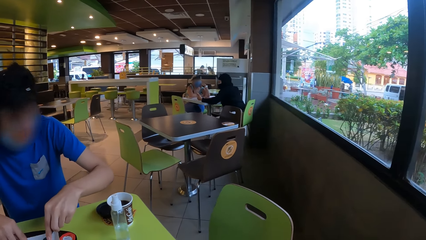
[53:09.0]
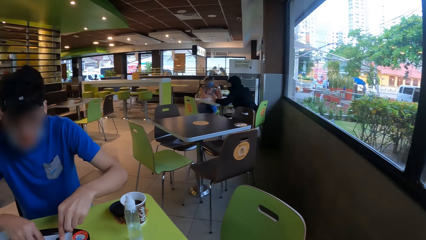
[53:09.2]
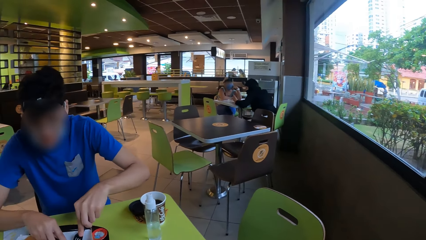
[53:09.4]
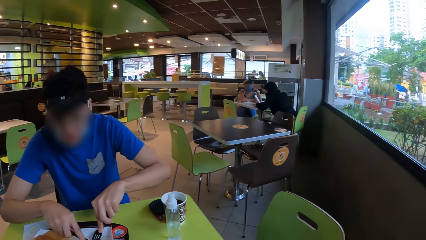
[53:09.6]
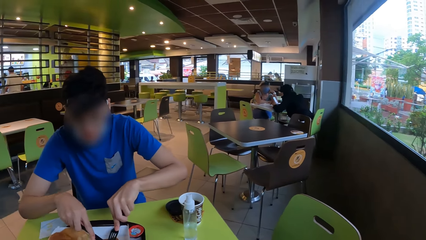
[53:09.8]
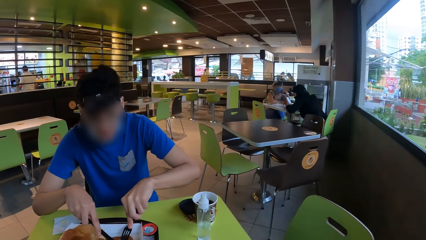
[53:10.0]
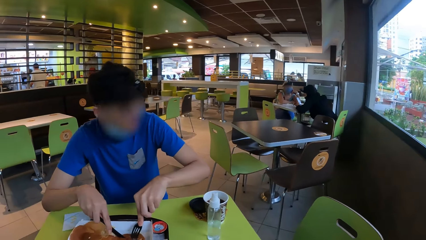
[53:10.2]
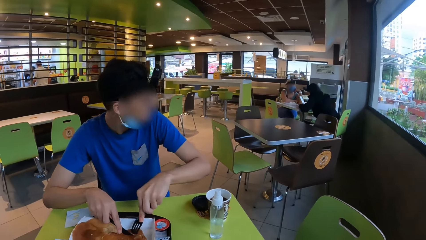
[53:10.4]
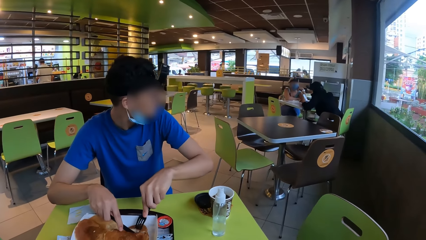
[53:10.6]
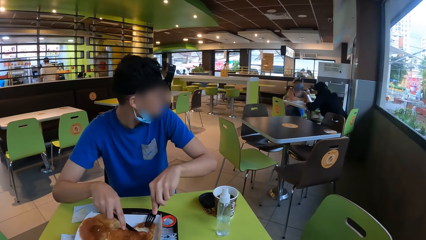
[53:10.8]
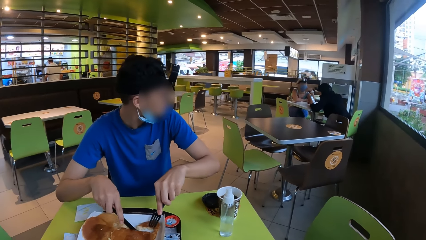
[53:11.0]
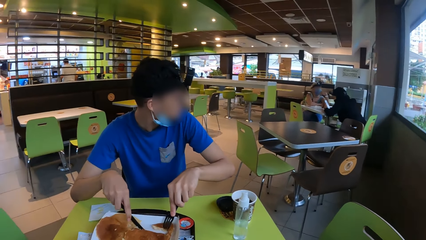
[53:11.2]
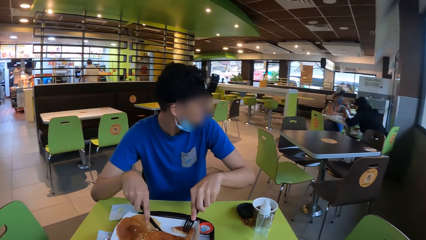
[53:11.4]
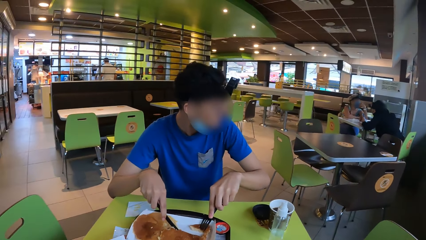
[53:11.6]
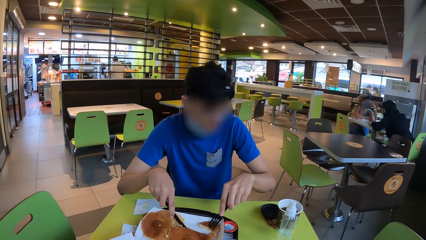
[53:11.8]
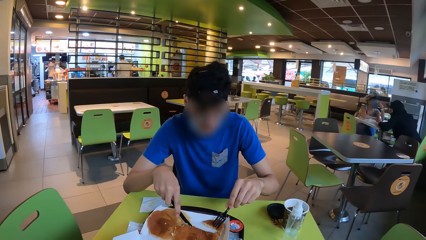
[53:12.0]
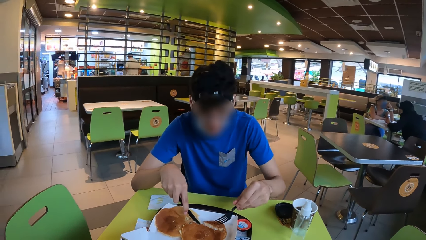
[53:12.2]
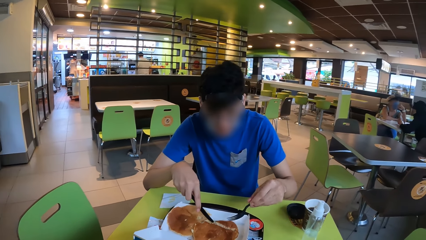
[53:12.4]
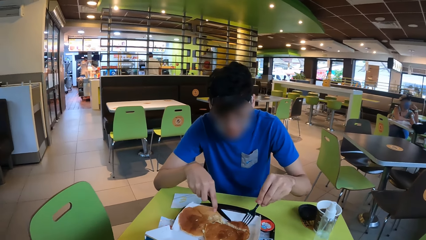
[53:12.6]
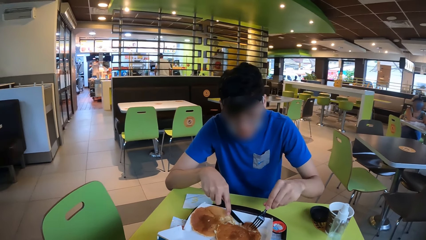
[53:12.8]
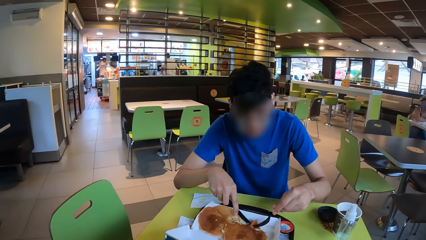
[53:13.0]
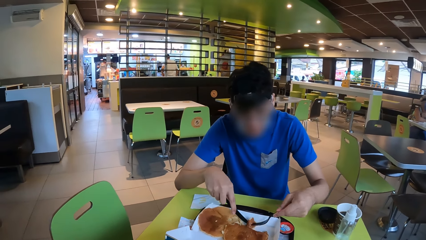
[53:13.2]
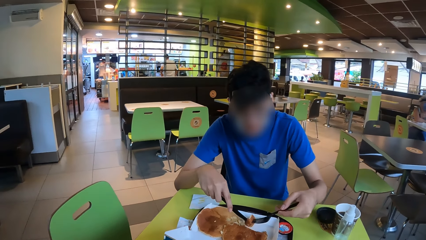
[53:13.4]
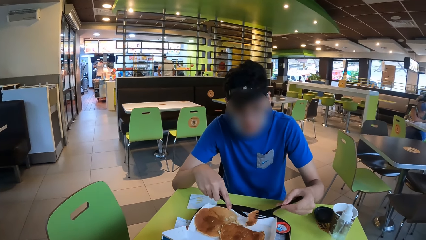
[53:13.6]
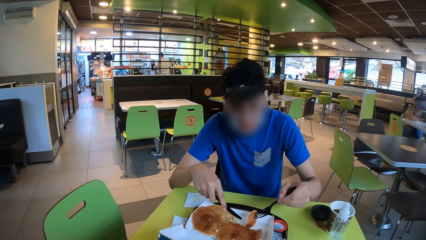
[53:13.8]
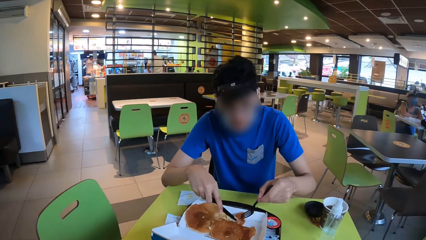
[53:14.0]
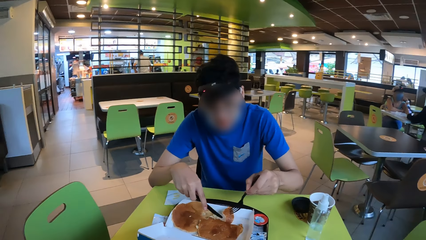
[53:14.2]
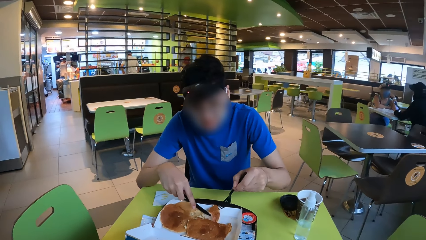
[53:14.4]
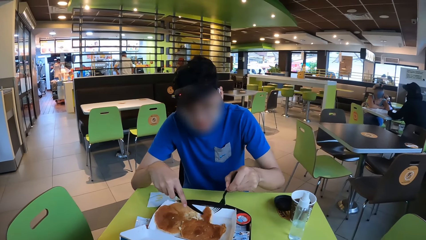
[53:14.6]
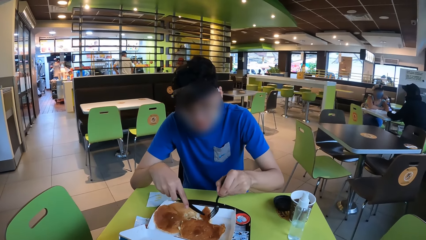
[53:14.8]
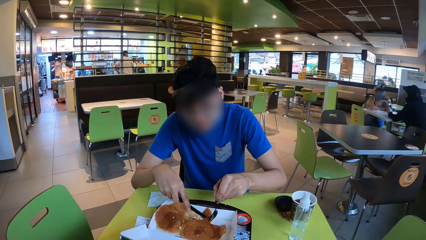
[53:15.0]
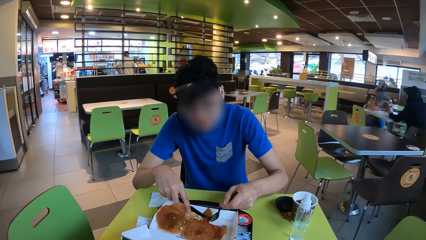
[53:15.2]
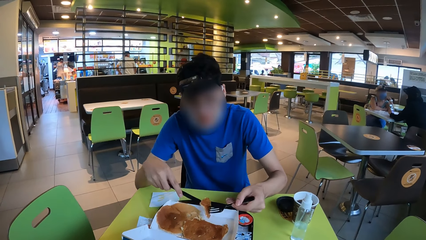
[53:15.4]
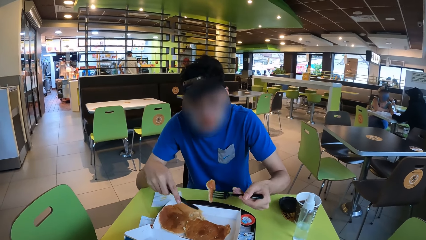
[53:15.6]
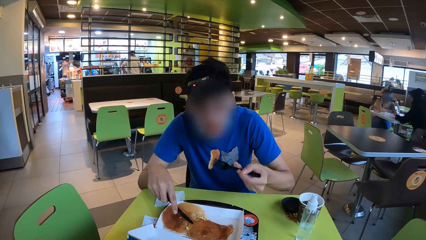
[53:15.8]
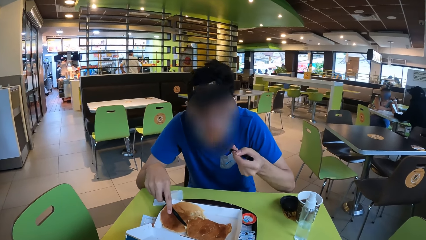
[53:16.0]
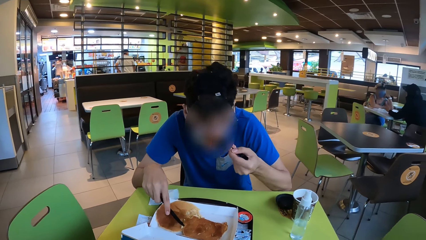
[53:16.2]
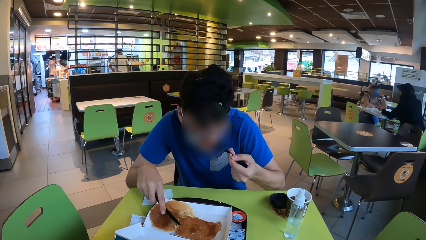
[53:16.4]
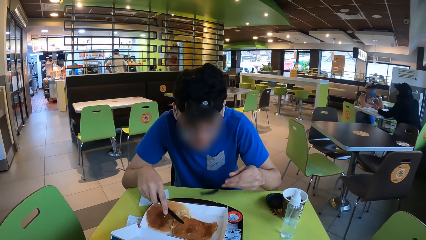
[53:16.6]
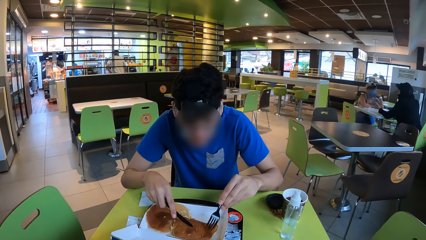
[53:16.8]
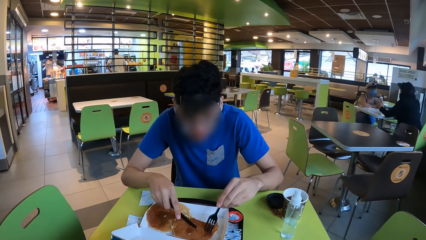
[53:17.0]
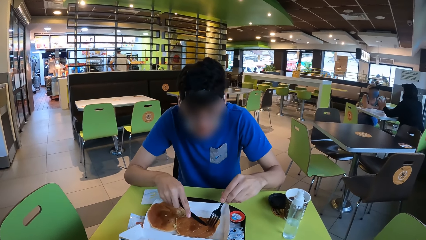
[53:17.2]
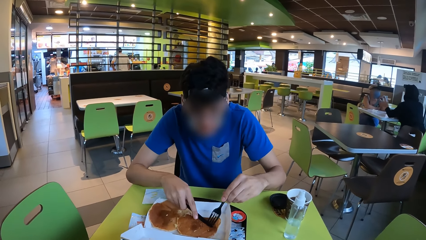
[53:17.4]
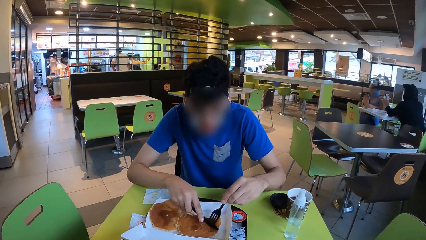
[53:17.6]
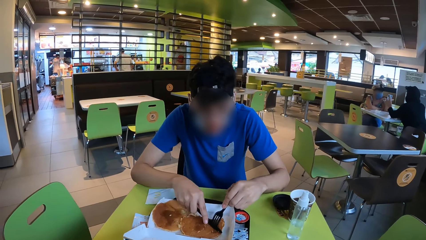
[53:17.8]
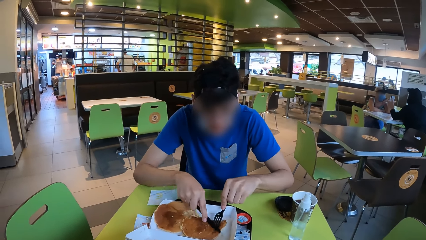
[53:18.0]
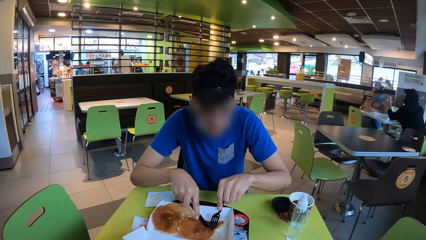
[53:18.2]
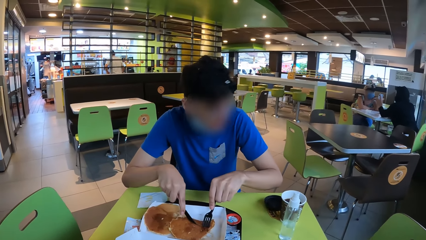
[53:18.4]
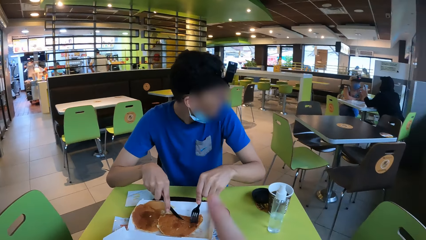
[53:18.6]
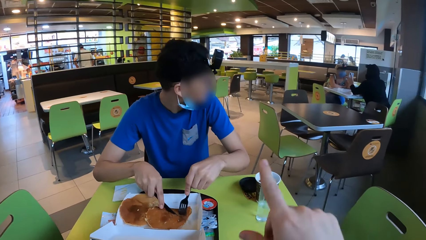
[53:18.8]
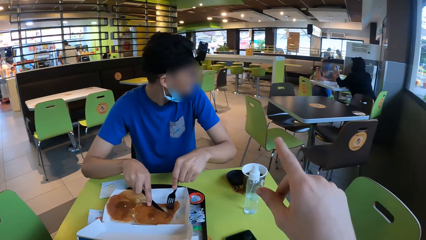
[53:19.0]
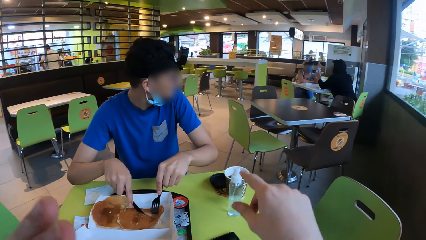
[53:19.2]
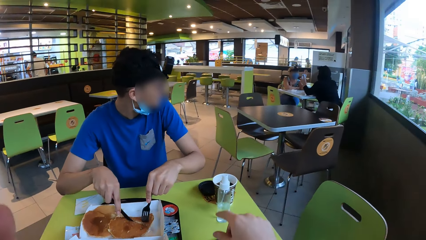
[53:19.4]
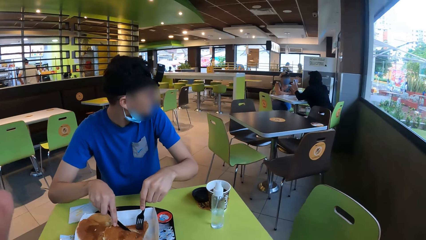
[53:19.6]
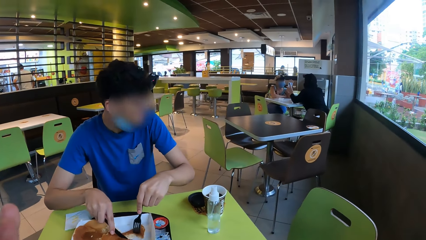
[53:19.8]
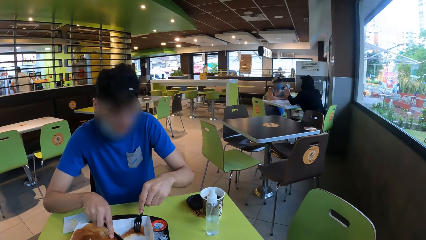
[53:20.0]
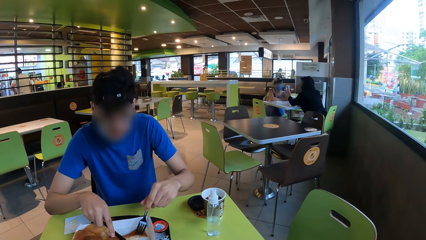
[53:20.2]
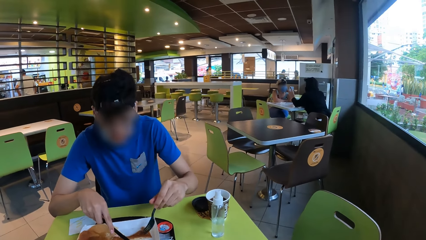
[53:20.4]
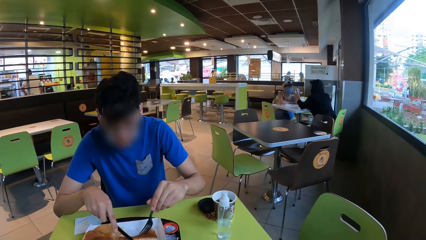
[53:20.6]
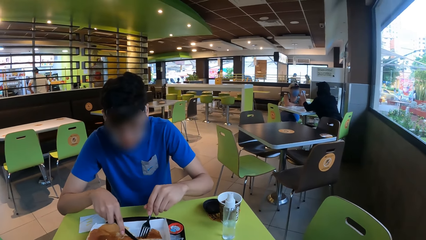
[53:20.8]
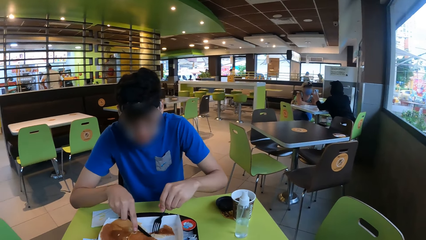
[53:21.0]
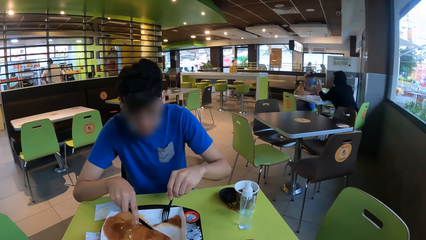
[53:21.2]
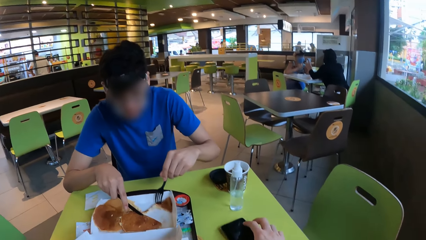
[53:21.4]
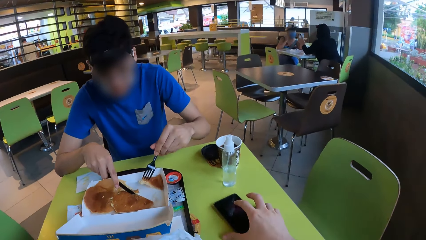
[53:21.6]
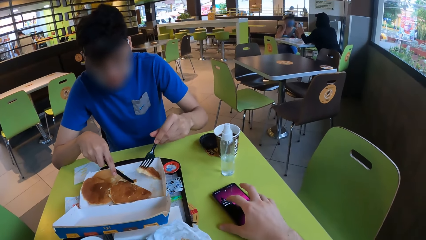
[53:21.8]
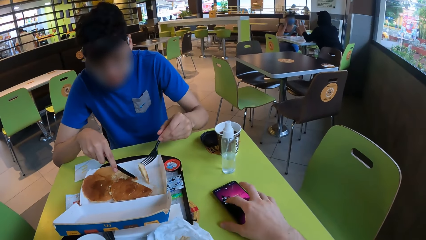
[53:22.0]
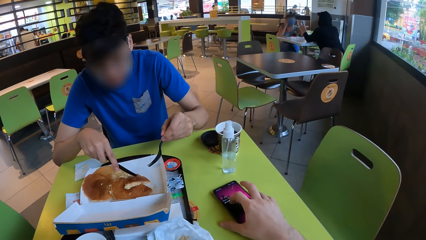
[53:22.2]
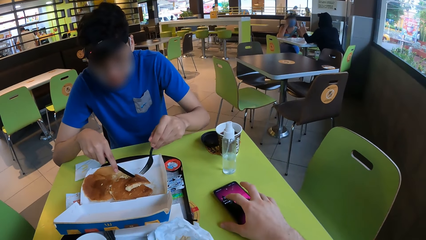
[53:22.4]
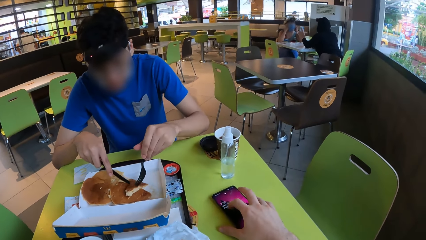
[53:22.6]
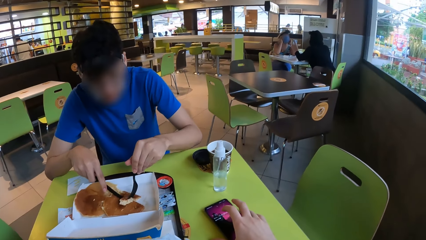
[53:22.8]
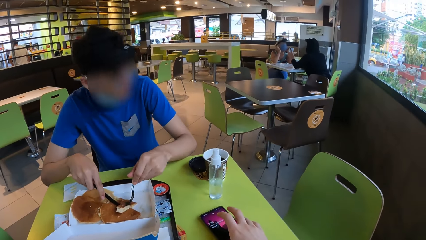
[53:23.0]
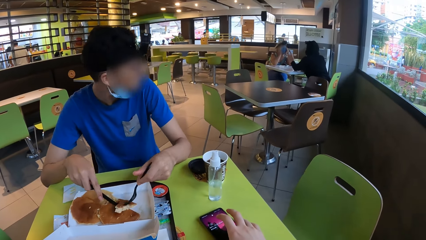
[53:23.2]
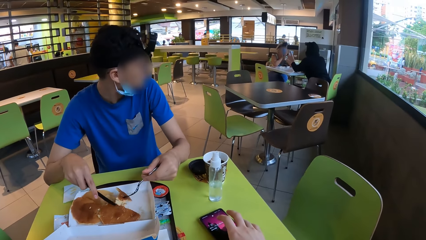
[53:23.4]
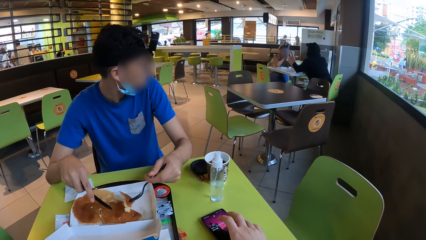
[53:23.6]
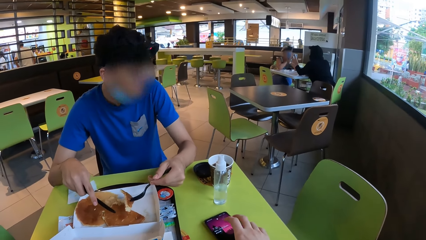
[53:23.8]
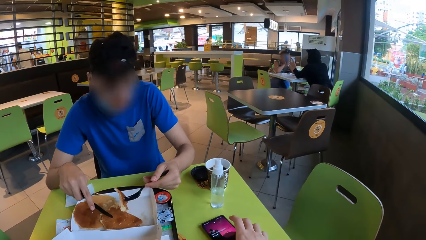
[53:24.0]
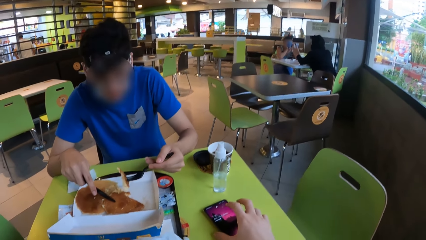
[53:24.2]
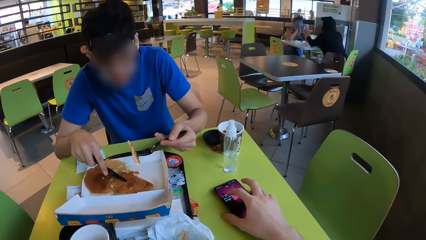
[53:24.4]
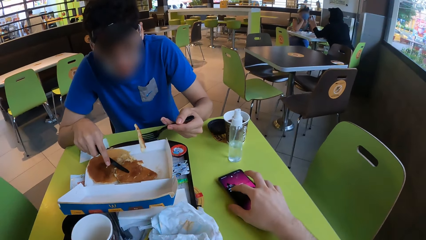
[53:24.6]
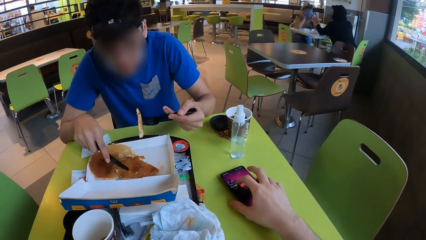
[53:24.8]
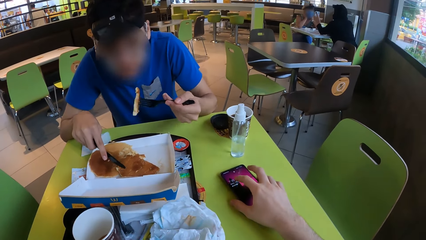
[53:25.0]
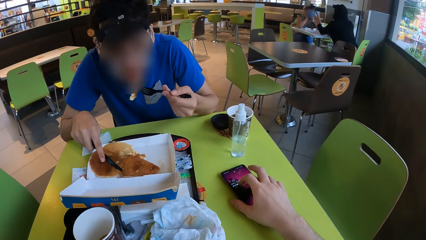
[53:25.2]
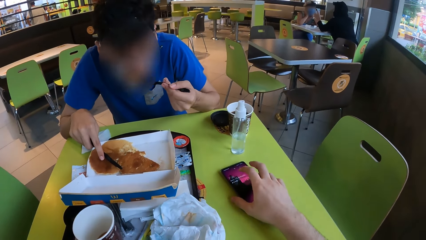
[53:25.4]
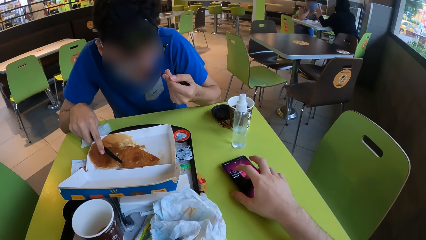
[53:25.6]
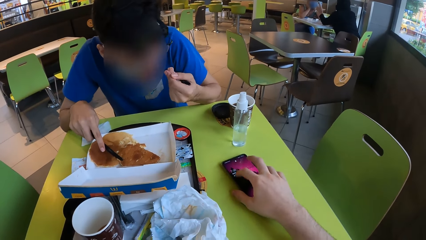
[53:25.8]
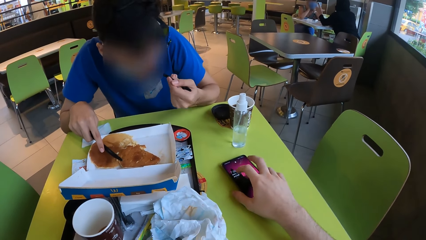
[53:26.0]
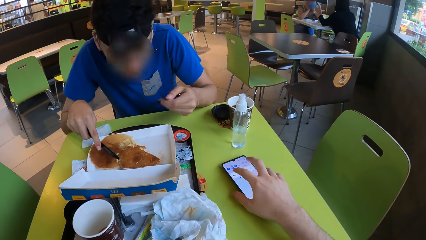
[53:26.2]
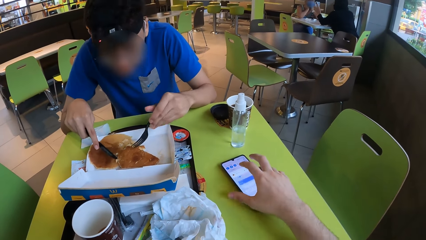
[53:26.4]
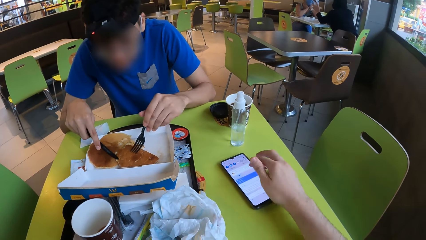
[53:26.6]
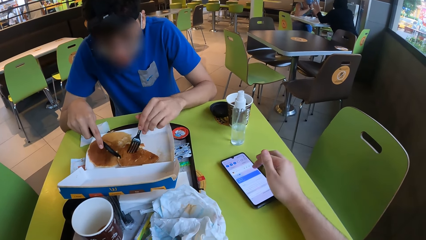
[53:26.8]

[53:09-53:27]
A man cuts a snack, pokes the snack and eats the snack. The man pokes the snack and cuts the snack. The camera wearer operates a phone. The man pokes the snack and eats the snack.
